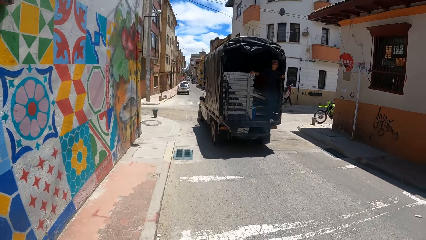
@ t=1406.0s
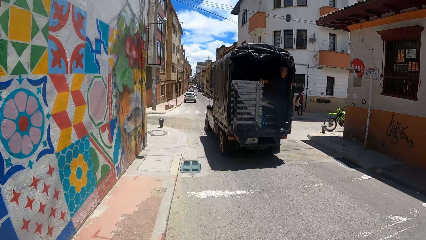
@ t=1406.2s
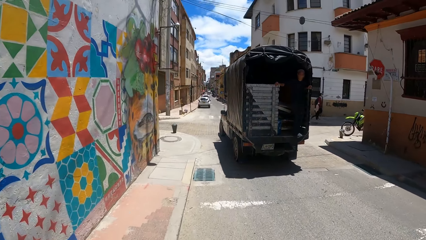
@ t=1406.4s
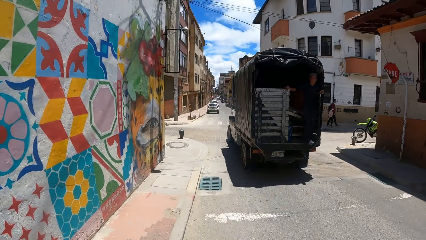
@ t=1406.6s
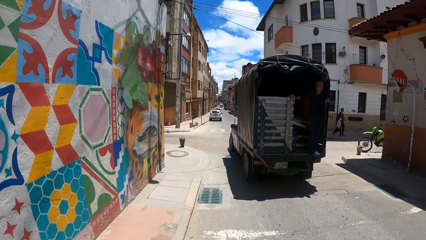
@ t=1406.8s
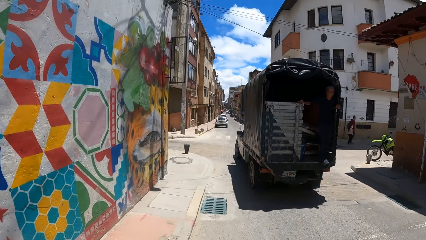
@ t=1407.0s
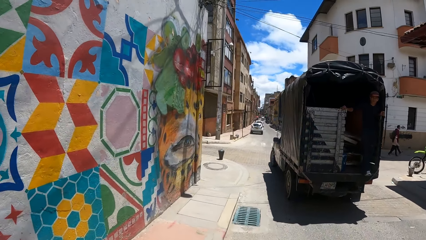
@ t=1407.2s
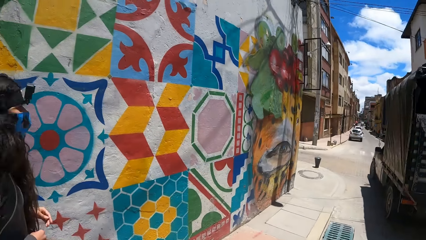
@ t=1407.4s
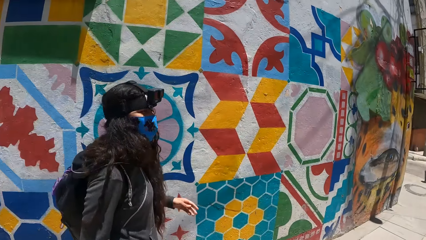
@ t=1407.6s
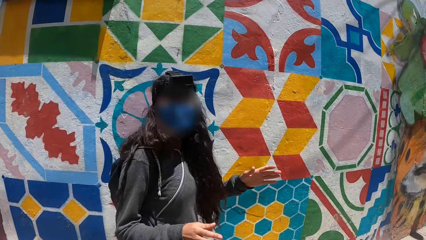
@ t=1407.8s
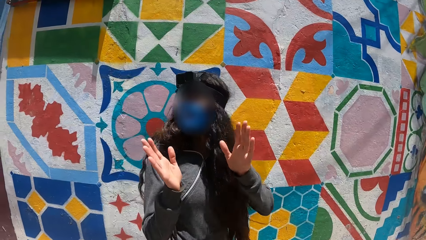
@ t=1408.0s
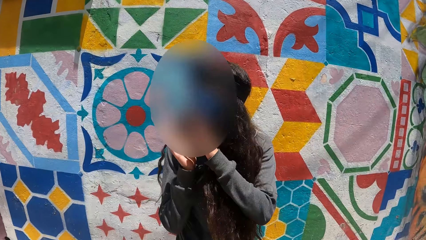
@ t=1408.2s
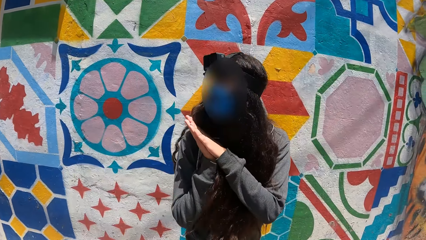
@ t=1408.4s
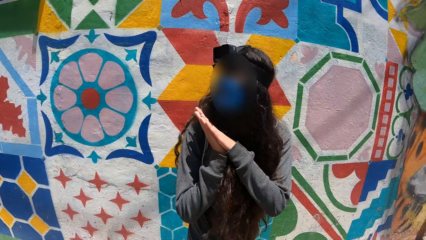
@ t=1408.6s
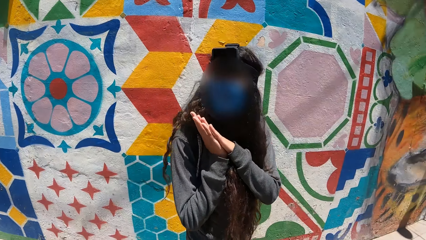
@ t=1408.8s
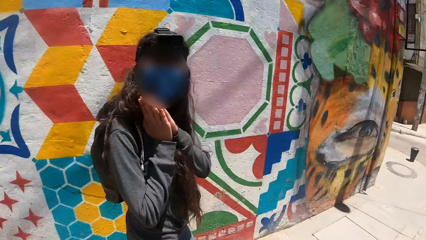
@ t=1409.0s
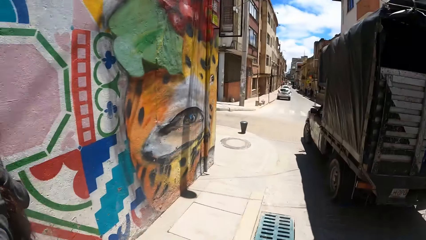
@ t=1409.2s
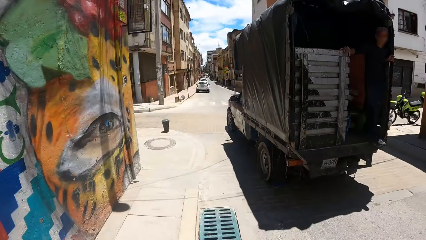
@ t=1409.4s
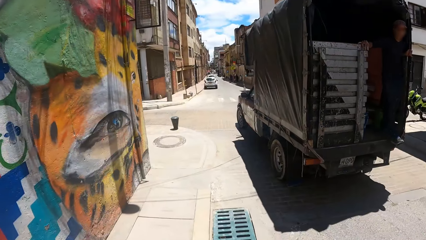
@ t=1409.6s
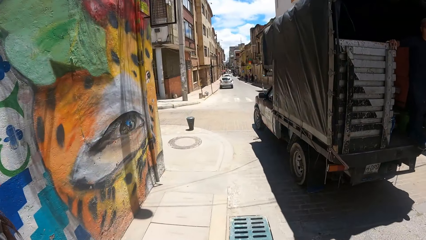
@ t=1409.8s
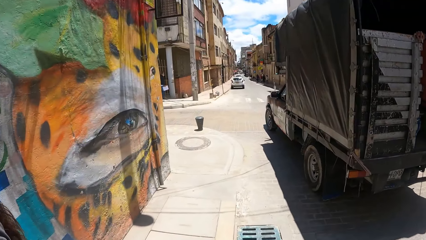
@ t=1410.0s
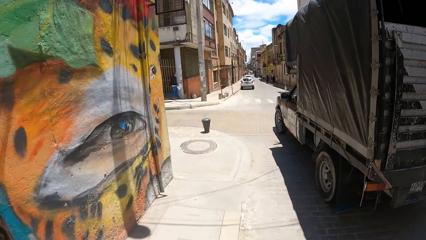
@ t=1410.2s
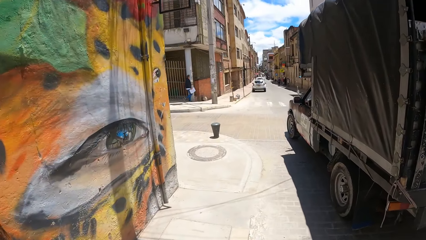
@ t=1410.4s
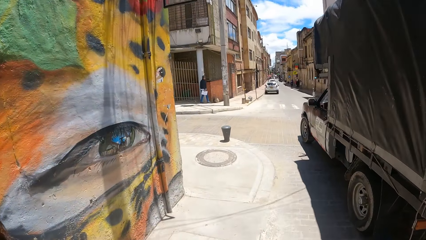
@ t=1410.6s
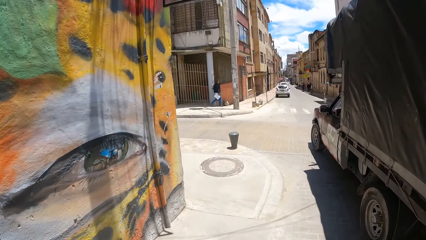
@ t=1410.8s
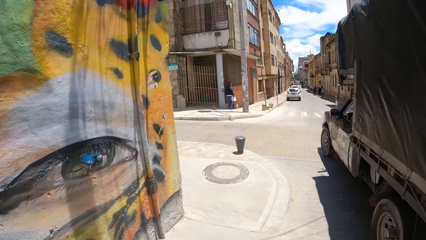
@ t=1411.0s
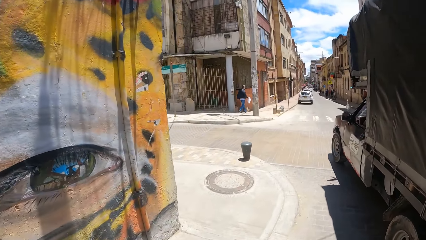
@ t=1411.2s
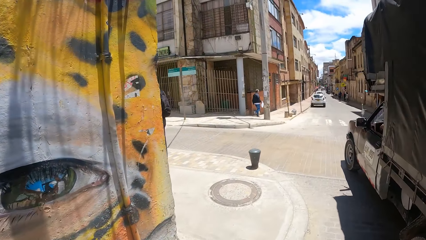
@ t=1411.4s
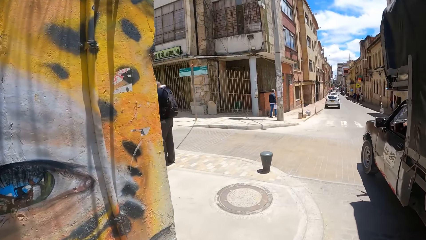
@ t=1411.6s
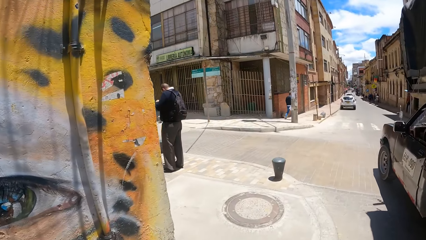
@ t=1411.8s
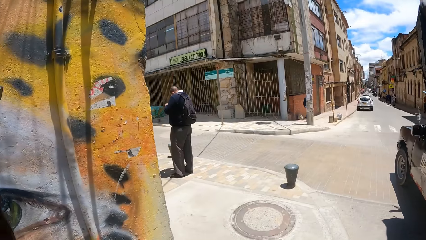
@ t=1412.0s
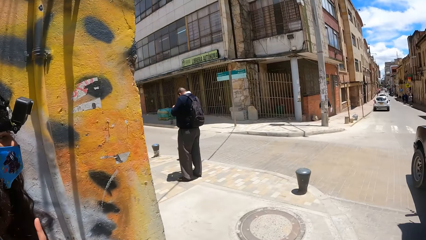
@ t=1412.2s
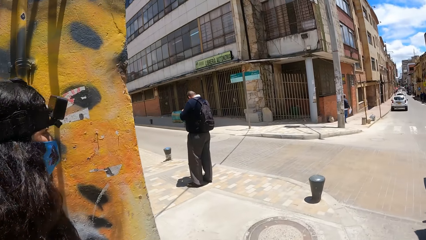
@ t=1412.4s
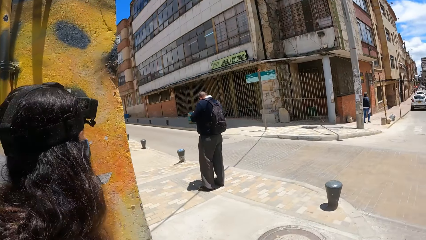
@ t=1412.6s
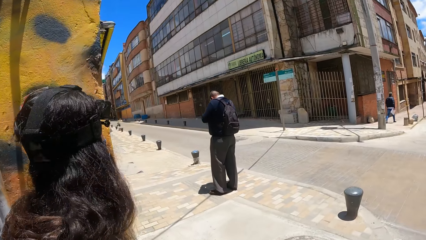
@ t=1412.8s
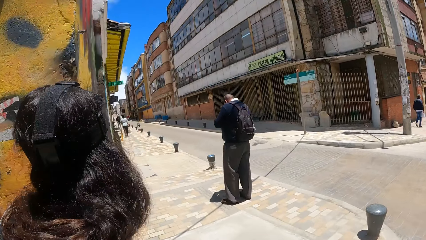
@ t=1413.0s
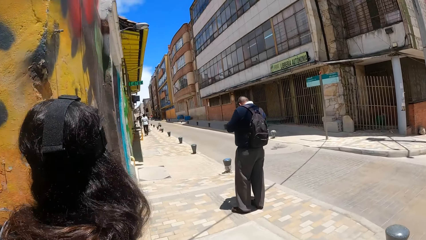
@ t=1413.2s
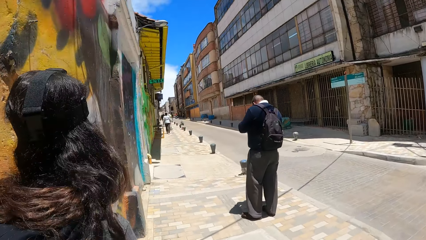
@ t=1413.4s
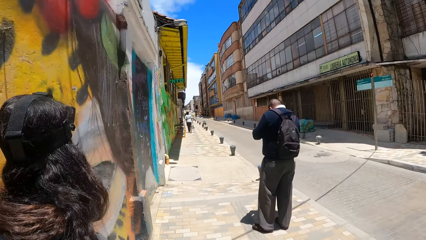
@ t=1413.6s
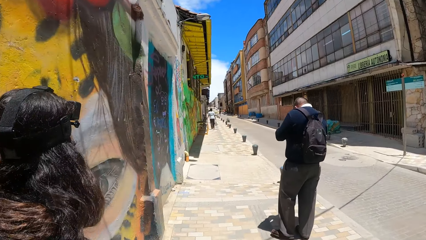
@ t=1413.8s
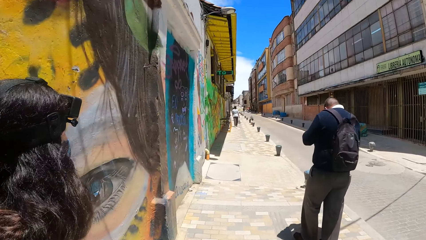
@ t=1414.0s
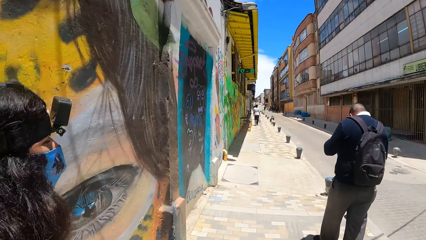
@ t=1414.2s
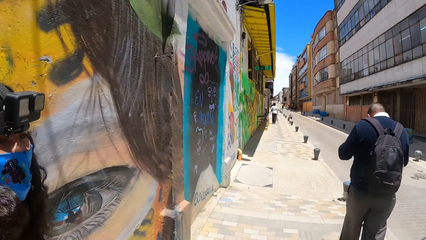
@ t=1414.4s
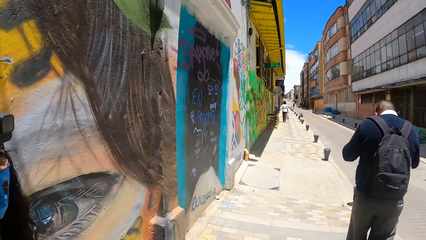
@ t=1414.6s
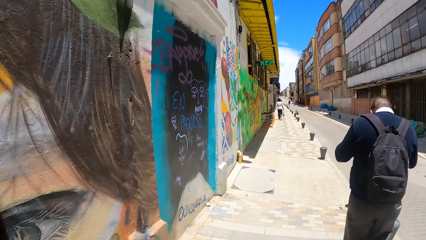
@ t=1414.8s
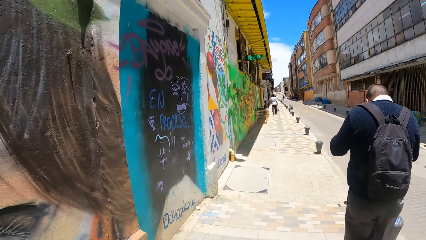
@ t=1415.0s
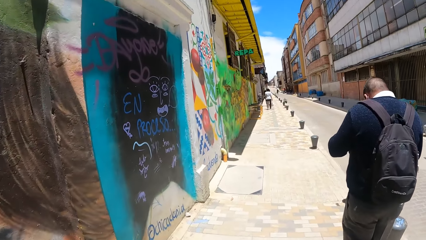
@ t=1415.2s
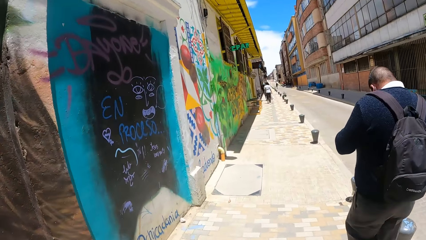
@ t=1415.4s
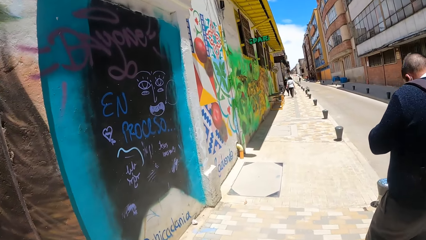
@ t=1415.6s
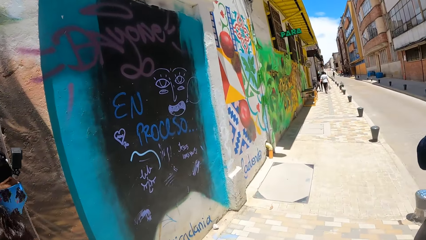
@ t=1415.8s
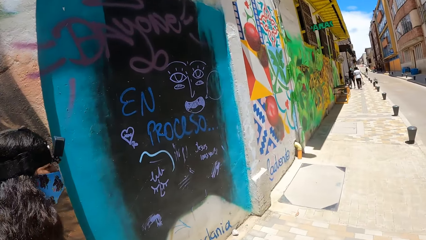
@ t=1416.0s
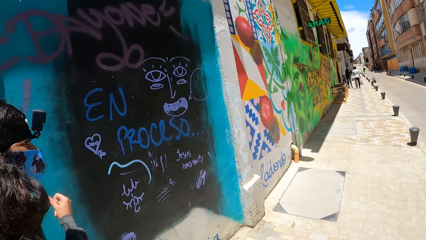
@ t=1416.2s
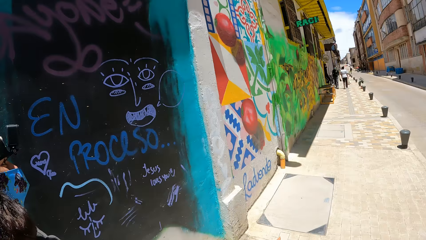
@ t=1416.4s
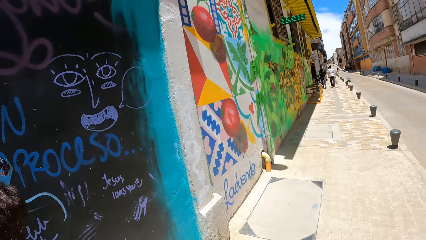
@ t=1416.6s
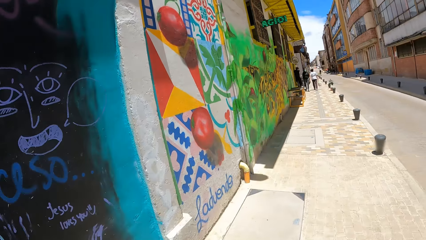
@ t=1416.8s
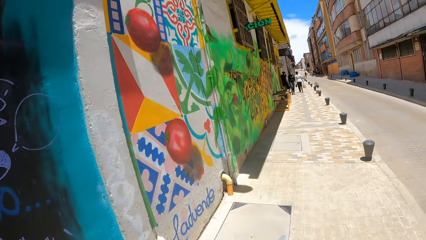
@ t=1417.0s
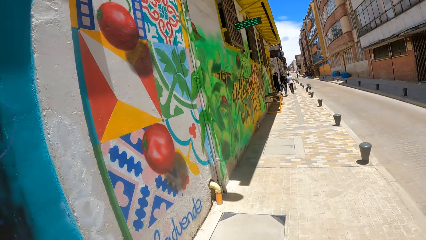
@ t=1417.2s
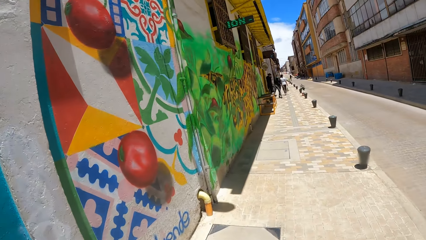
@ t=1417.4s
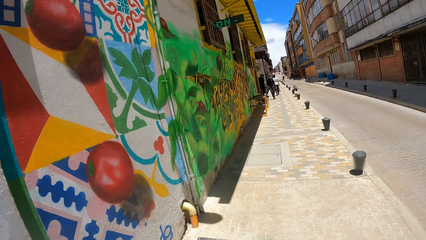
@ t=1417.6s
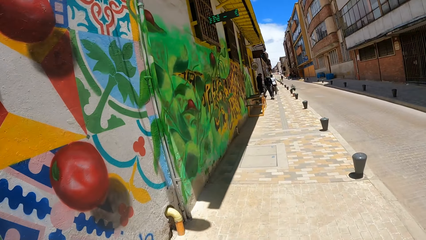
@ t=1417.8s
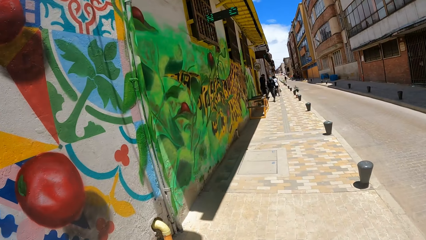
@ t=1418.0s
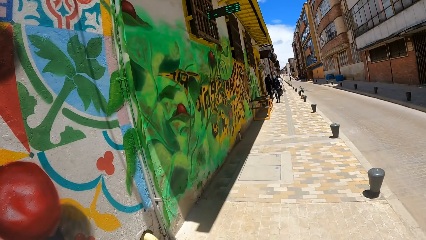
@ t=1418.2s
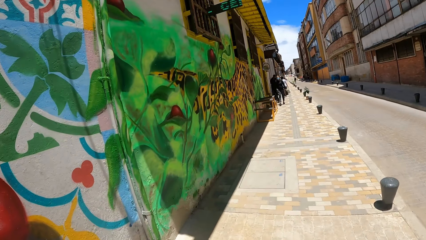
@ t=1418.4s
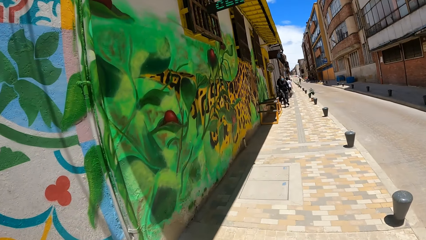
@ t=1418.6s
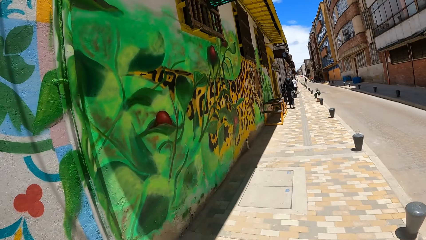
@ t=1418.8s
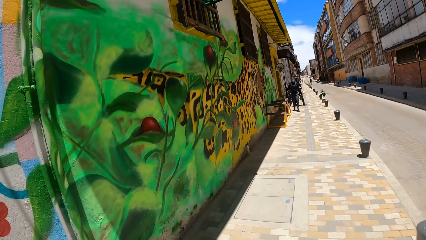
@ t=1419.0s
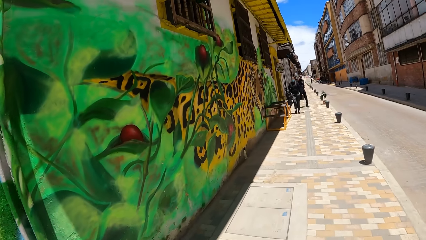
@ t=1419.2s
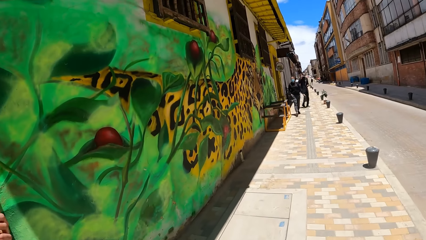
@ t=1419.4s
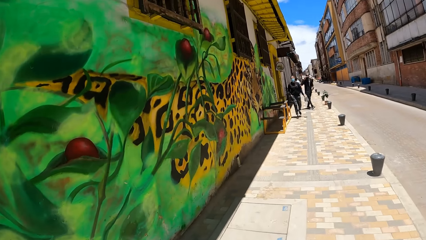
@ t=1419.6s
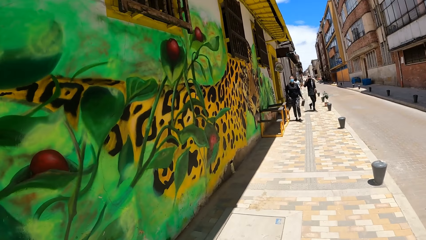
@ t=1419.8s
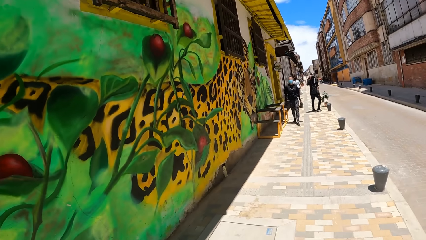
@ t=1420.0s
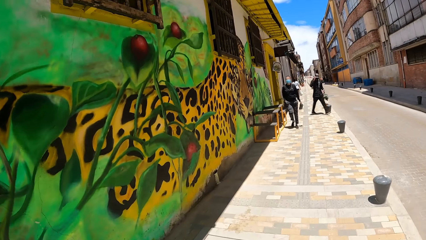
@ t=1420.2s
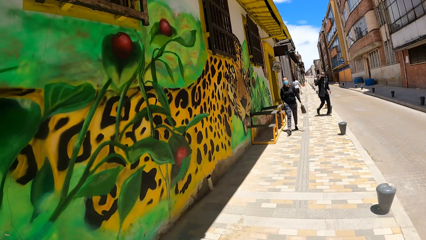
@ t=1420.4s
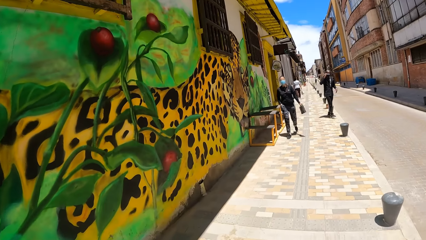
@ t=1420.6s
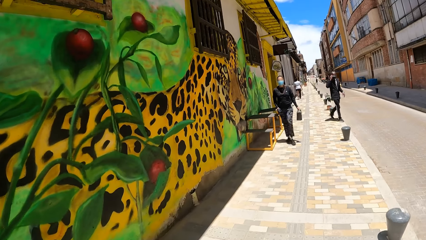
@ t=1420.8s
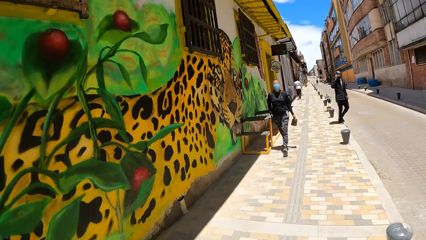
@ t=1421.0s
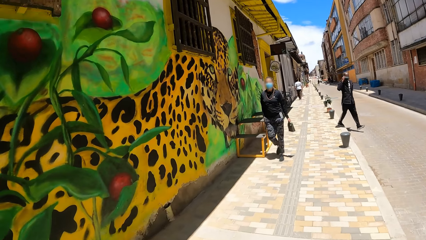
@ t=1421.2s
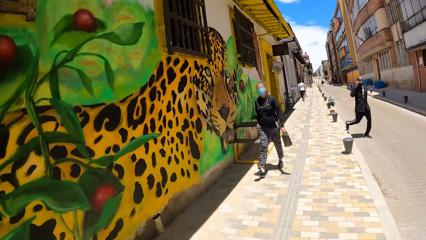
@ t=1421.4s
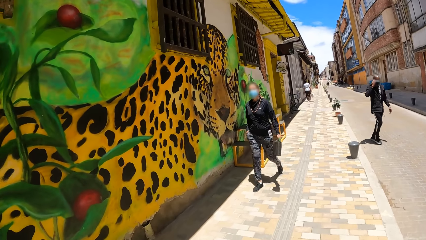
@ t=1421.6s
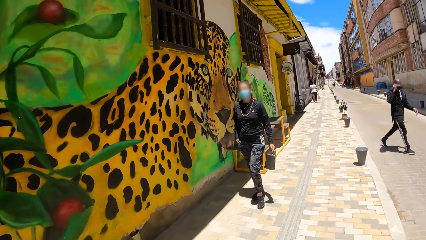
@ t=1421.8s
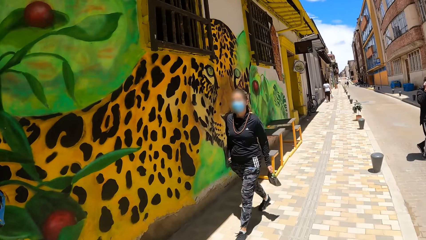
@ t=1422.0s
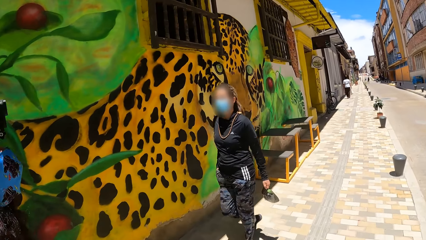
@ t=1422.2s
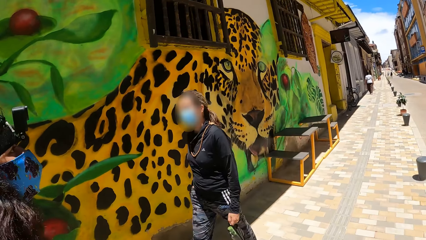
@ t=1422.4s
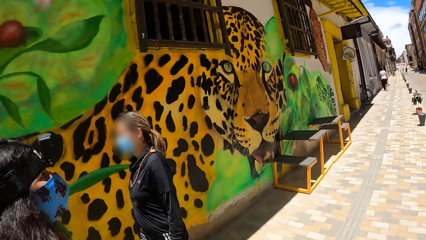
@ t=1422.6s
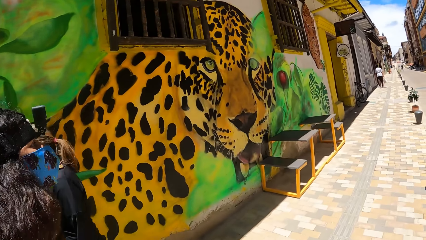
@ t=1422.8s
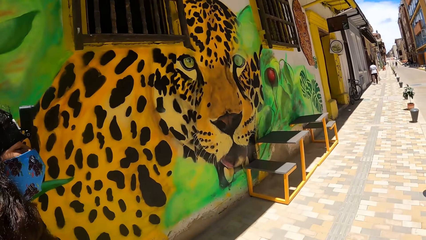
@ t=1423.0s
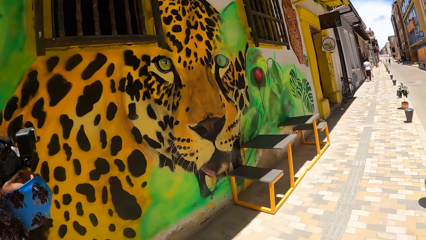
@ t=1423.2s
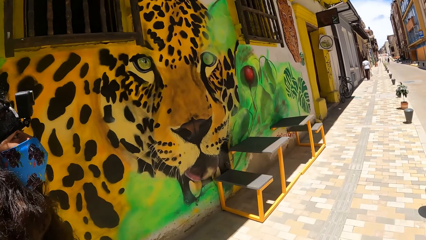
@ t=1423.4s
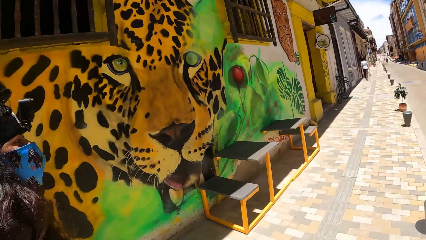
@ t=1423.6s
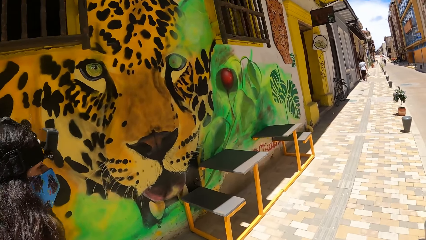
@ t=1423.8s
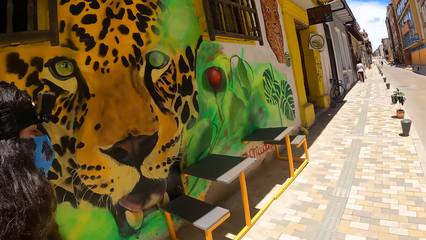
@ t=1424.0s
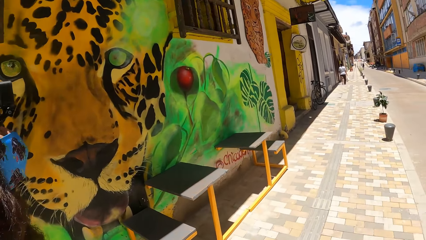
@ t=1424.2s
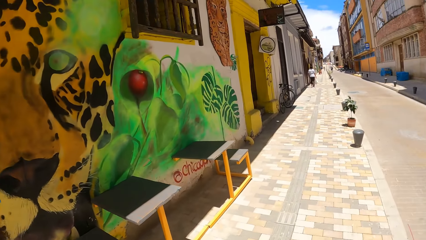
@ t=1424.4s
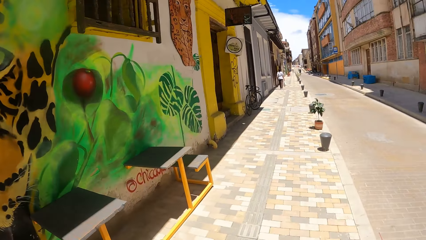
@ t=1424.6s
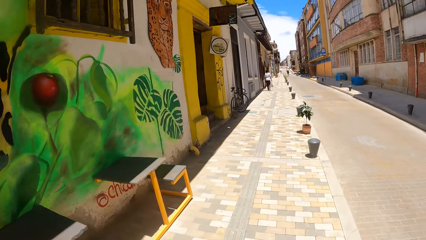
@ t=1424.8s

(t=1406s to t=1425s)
The camera wearer converses with a person. They look around. They walk along the pavement. They walk around.
